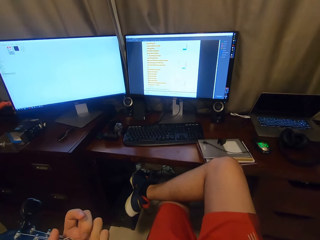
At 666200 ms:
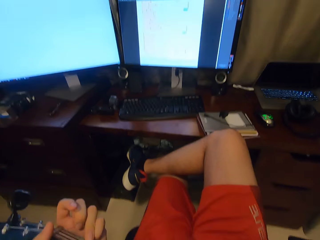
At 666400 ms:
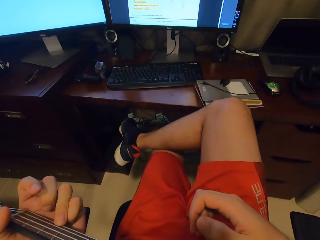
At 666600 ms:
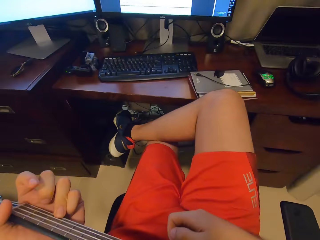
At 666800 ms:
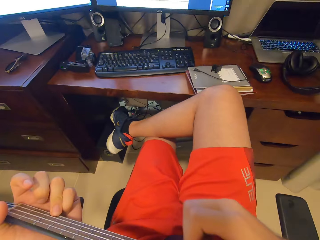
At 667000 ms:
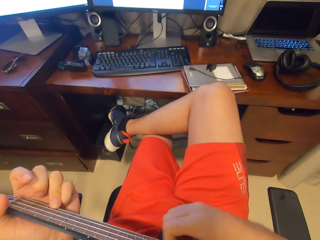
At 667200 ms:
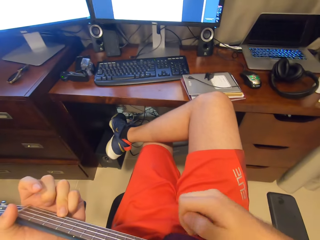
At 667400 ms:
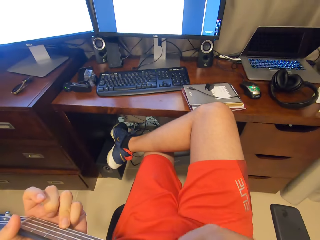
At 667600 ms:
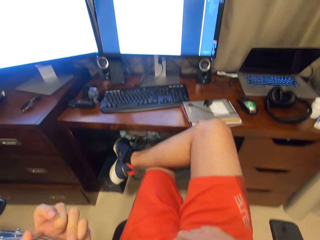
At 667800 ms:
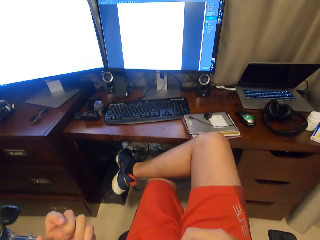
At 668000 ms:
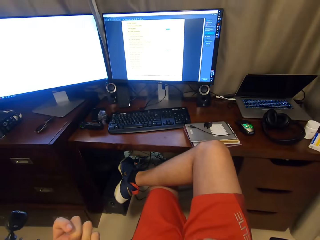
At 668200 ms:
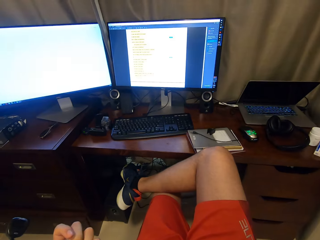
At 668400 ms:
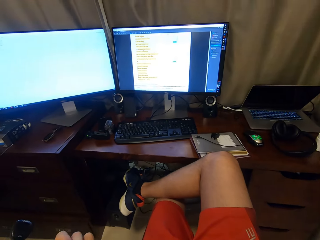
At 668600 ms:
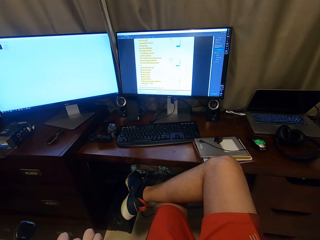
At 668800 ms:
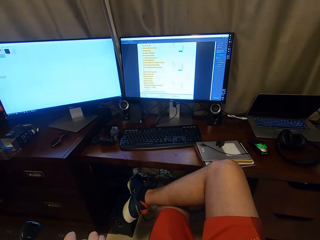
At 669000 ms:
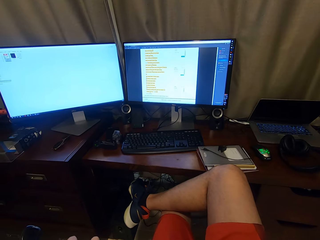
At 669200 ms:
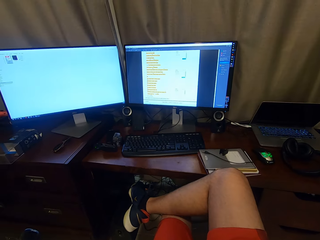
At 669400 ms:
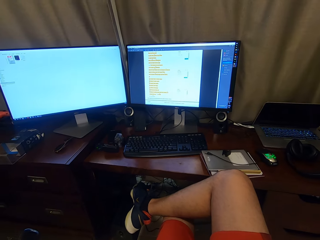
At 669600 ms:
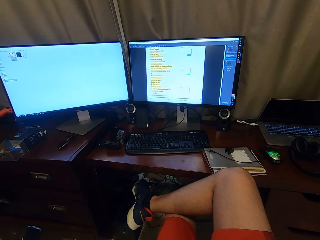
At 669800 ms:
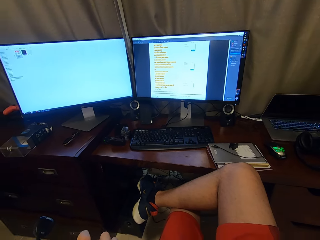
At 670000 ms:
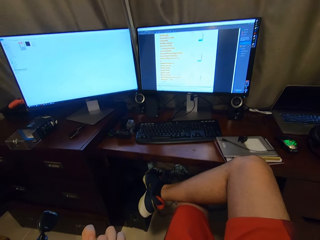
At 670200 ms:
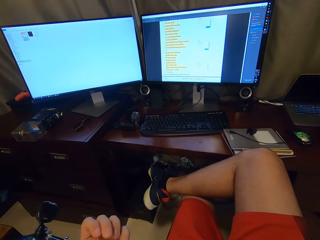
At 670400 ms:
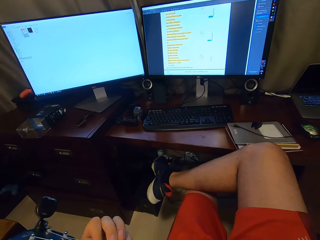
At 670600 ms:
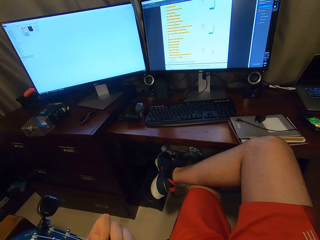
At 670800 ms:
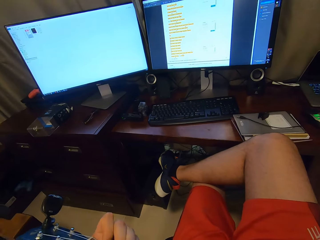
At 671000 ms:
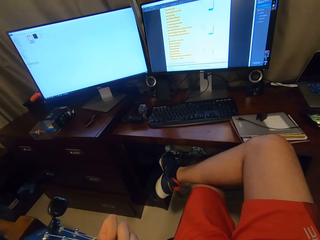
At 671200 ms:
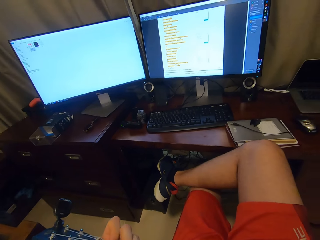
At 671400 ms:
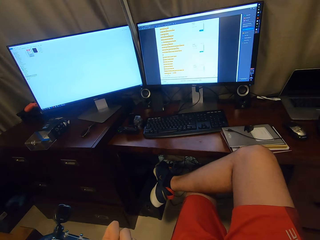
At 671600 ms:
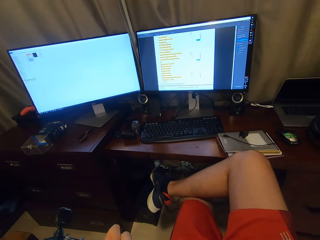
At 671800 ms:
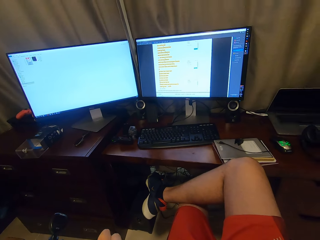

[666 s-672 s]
The camera wearer plays a guitar.

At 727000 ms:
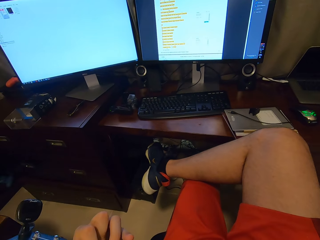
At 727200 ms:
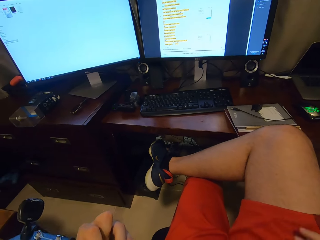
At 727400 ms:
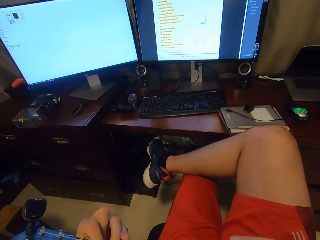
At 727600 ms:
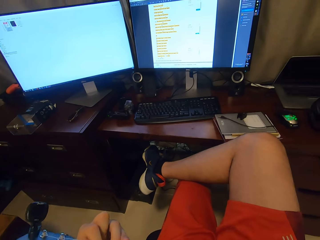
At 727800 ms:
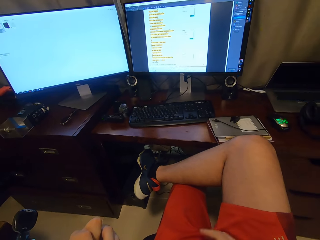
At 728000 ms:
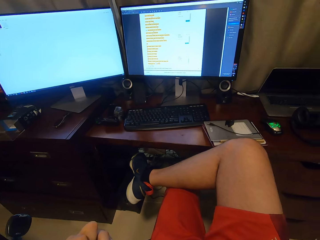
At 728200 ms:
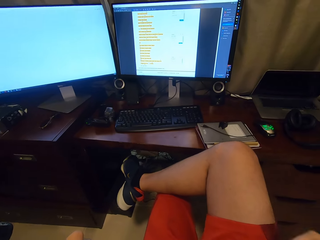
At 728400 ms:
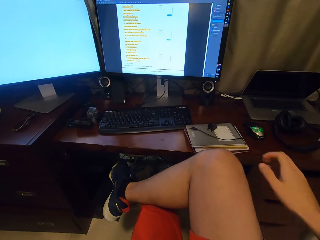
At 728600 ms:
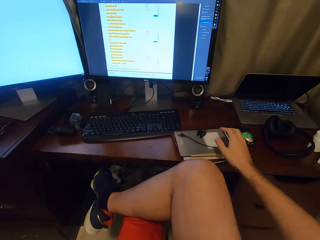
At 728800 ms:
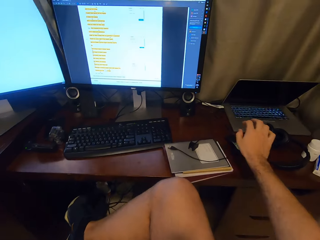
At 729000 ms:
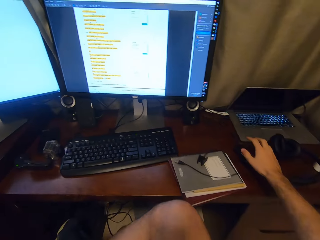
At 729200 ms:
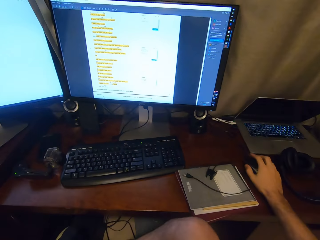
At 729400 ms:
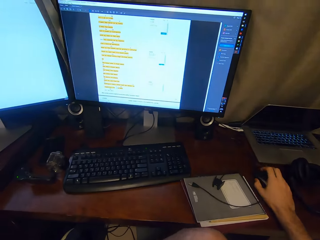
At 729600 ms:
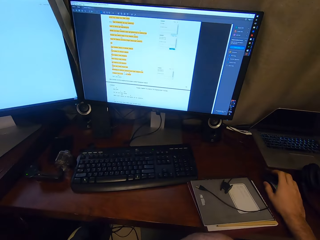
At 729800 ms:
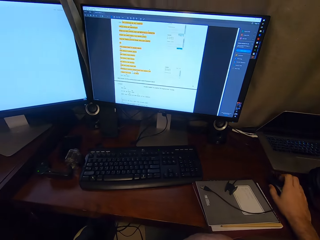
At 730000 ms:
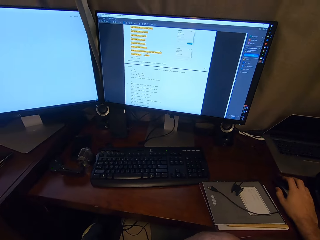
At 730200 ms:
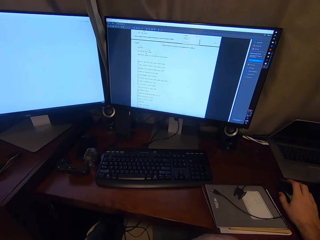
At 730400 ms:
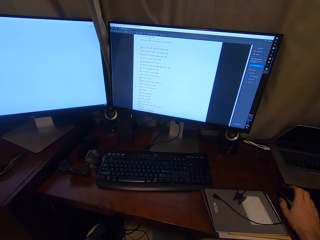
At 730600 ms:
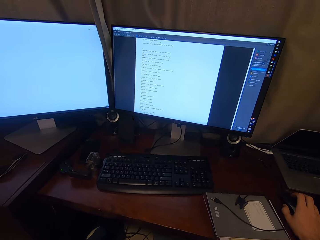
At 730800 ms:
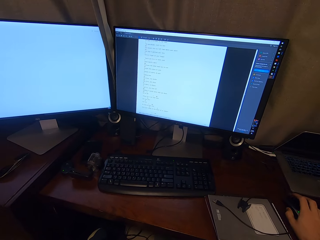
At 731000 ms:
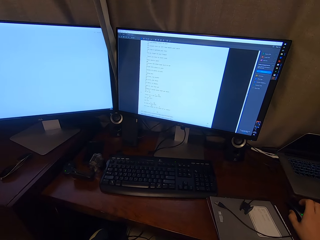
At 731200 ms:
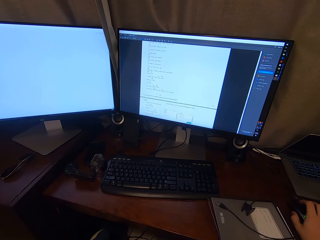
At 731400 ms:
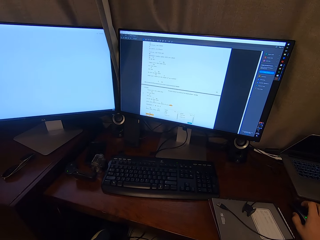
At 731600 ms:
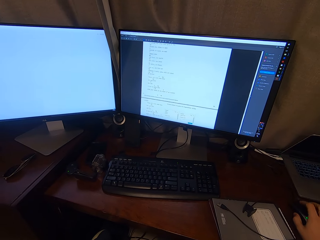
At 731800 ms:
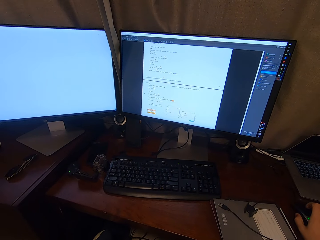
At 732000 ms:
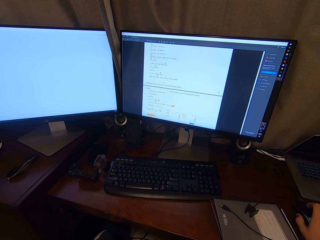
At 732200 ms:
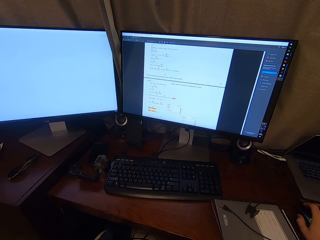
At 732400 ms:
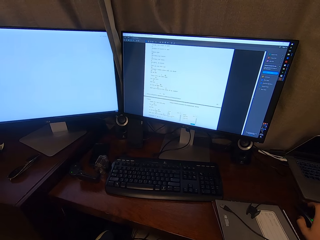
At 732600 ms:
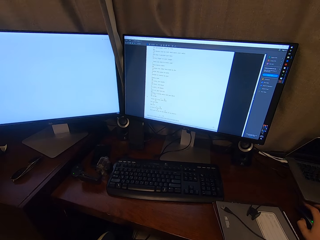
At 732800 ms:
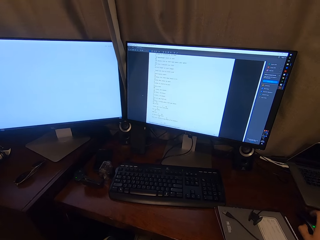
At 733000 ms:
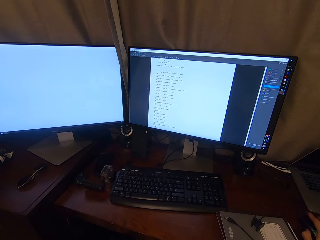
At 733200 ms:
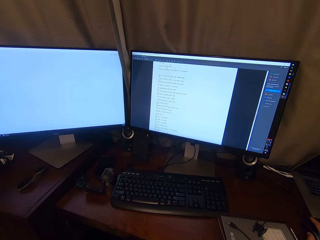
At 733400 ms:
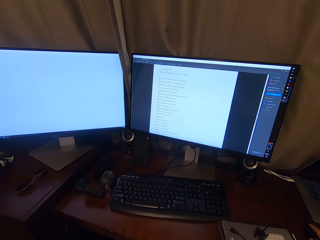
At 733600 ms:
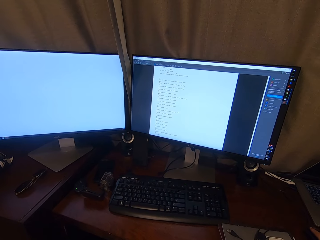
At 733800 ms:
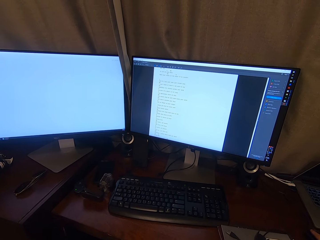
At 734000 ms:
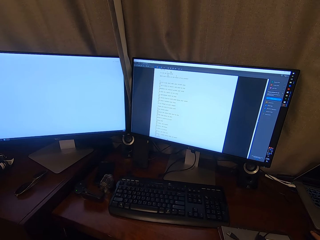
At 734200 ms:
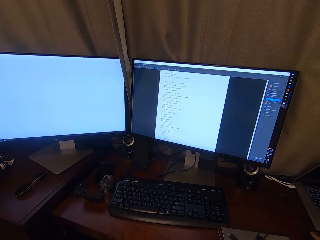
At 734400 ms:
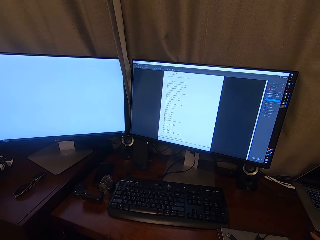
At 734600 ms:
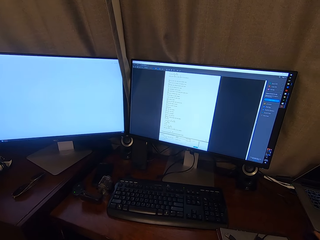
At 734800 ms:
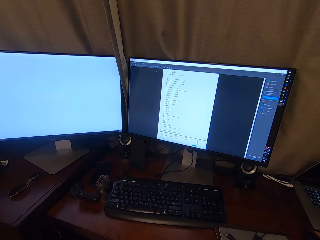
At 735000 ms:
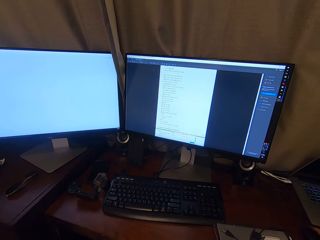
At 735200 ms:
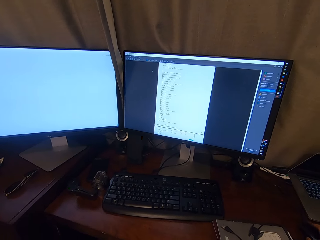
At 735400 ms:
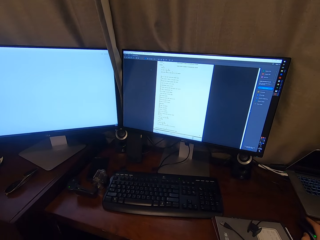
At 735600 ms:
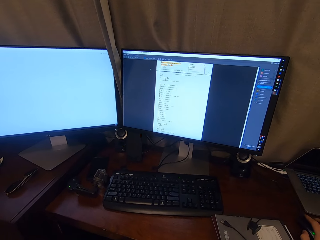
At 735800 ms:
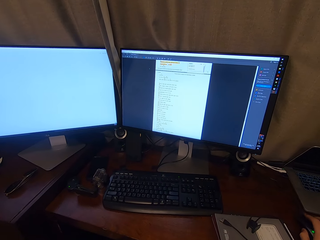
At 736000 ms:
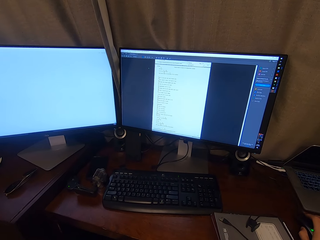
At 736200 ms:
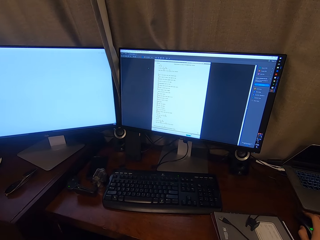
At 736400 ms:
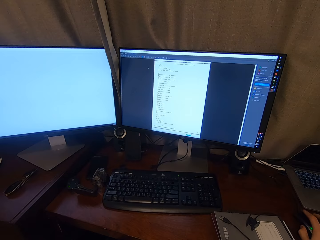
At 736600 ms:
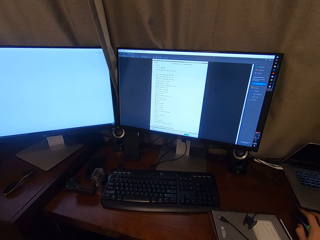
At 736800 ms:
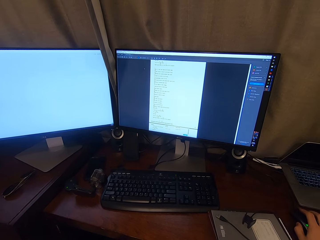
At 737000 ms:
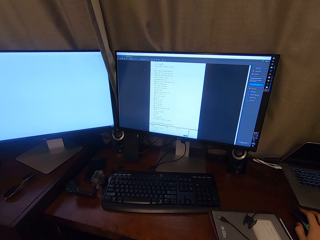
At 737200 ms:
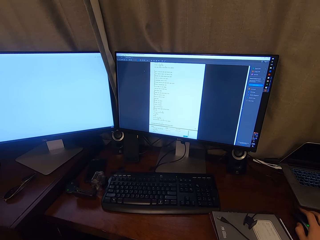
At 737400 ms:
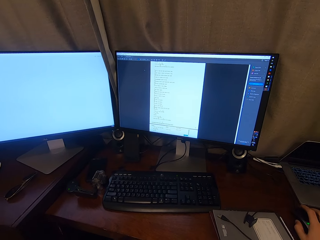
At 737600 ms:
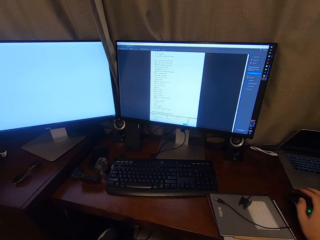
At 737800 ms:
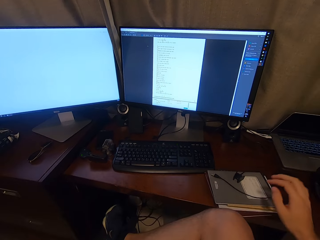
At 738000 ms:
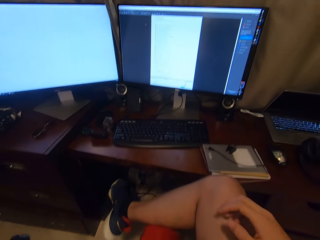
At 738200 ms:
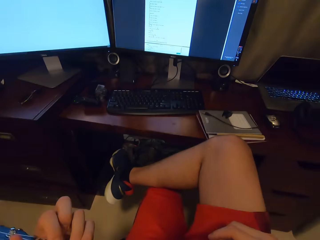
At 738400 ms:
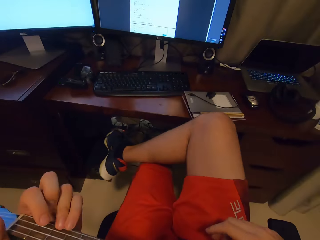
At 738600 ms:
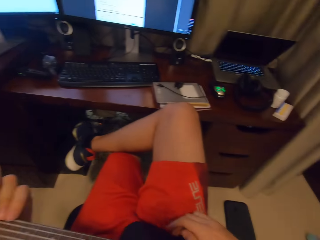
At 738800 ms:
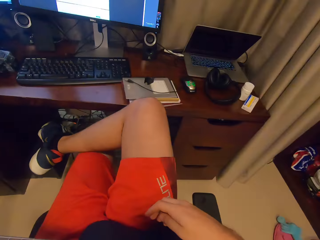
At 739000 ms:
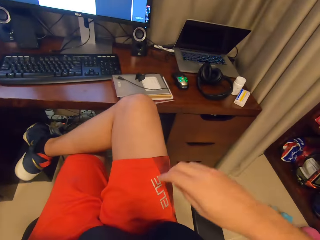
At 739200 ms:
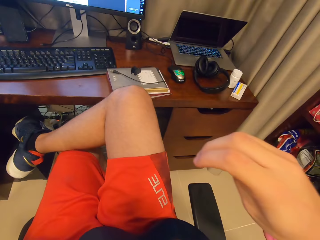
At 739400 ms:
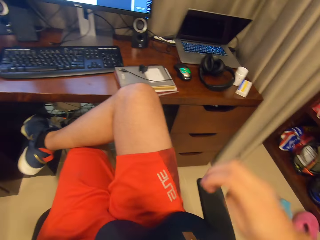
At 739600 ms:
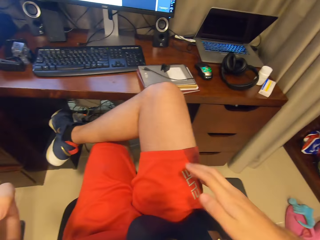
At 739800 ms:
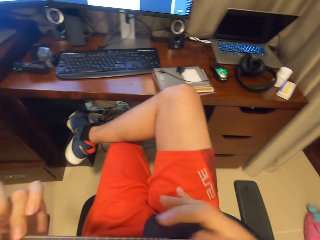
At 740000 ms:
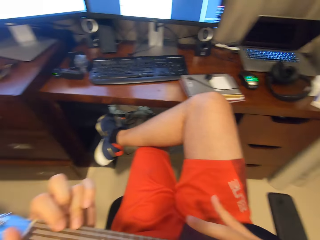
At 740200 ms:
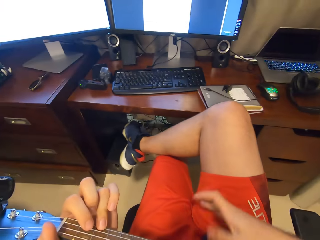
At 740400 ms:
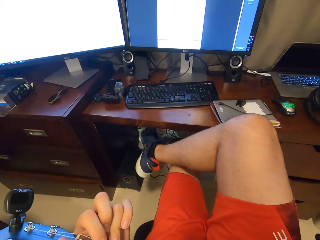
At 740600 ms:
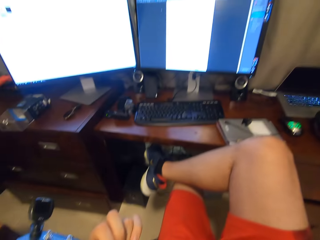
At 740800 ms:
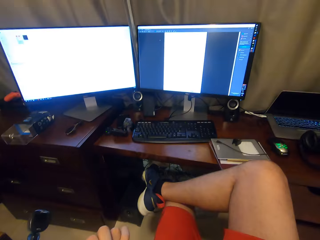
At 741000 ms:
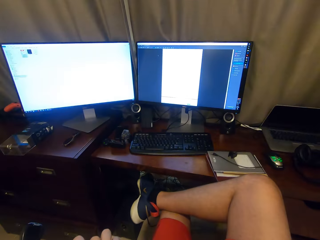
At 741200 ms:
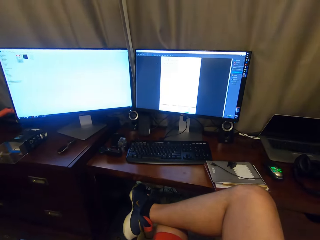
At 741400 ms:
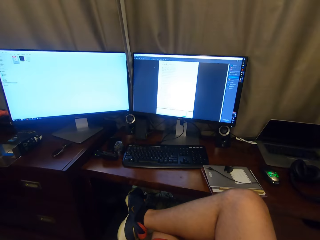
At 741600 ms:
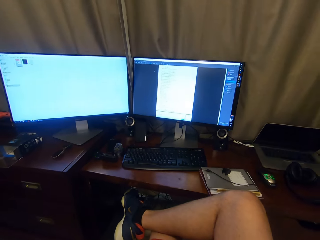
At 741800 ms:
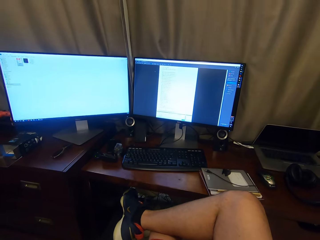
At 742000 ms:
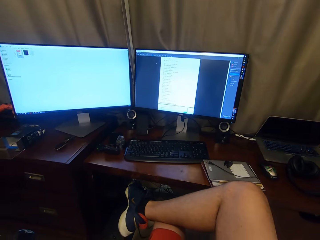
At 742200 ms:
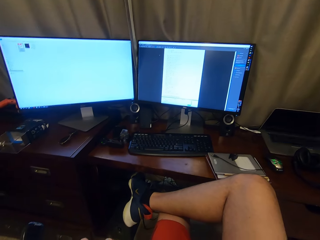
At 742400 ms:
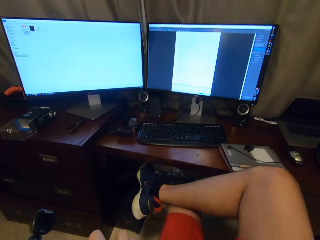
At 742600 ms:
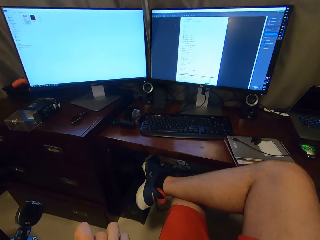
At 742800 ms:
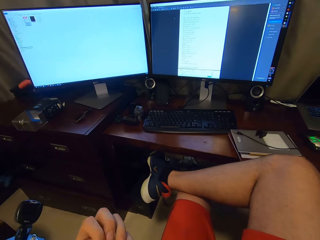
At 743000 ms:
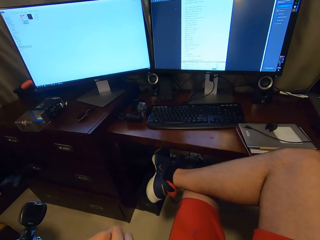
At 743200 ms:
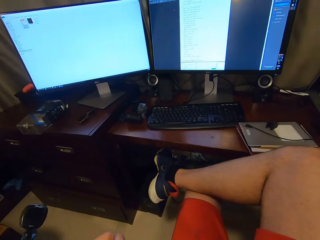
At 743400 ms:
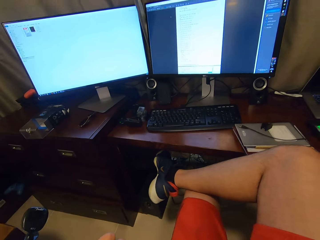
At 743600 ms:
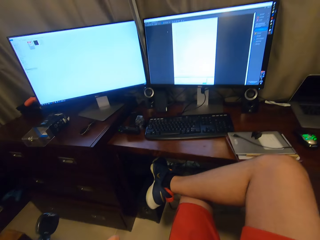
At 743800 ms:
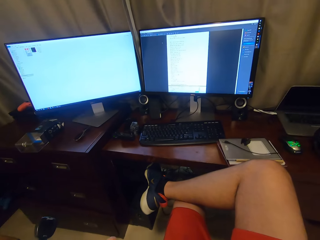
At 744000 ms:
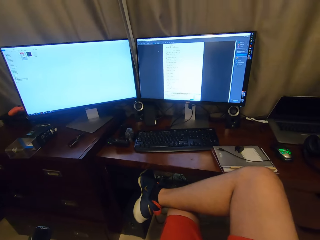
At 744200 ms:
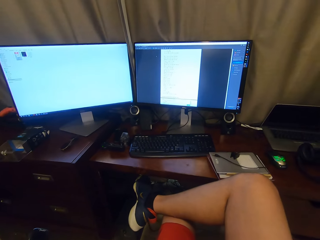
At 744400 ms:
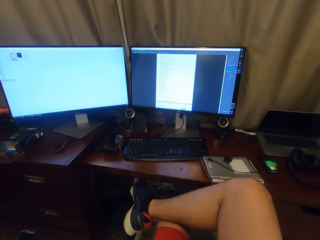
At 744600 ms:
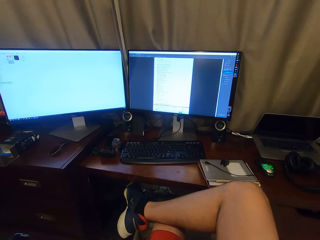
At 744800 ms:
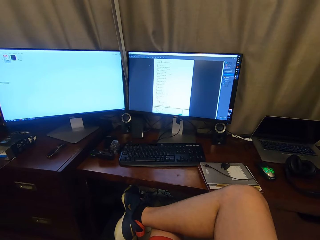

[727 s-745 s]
The camera wearer scrolls the mouse. They use the mouse. They play a guitar.
